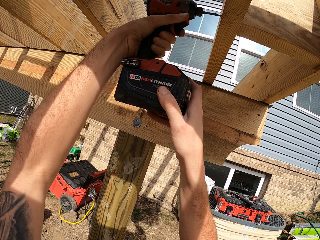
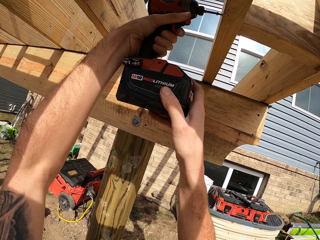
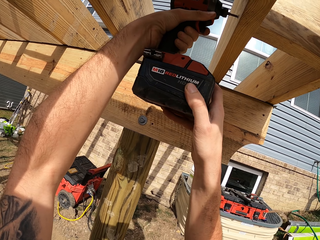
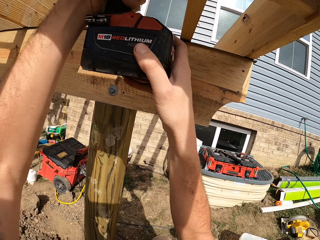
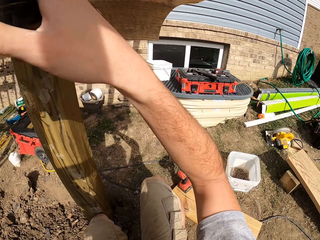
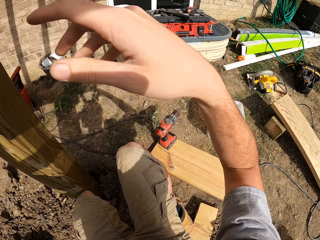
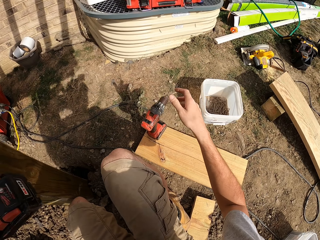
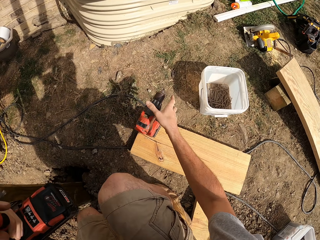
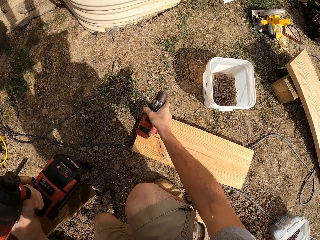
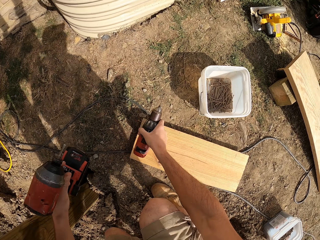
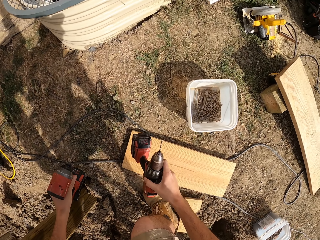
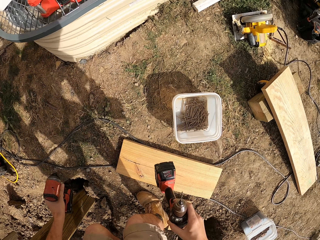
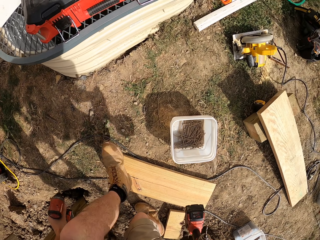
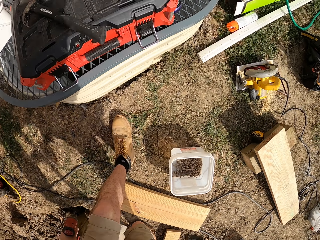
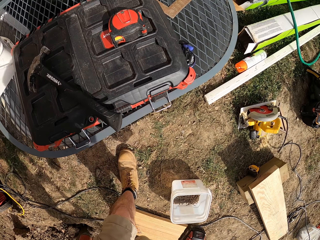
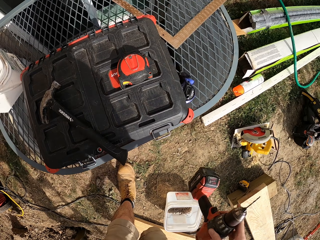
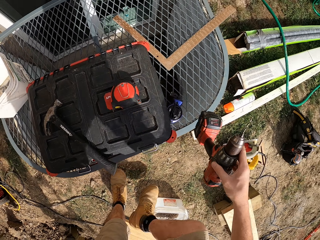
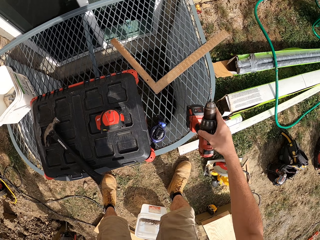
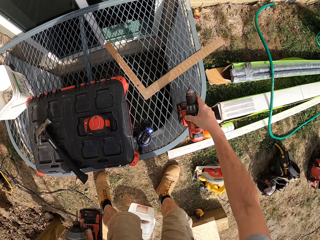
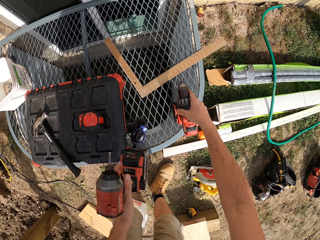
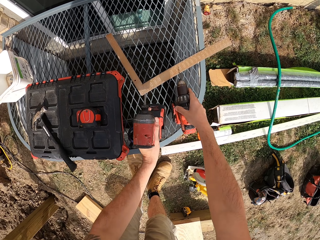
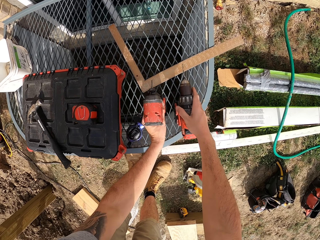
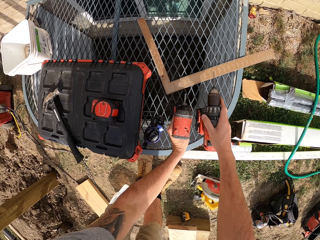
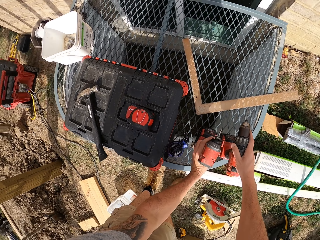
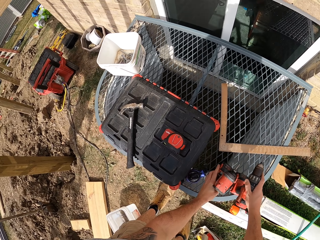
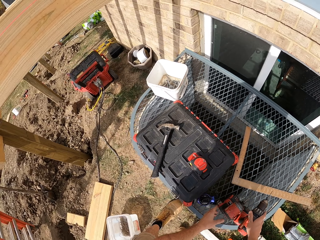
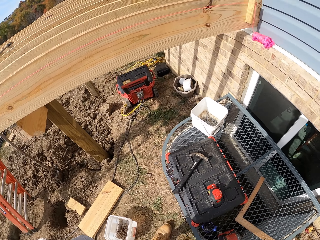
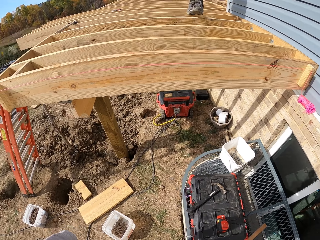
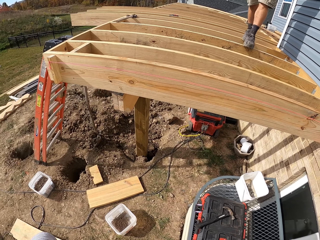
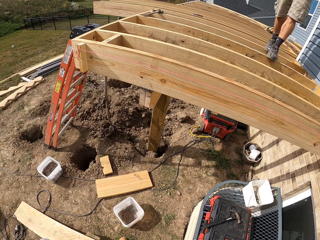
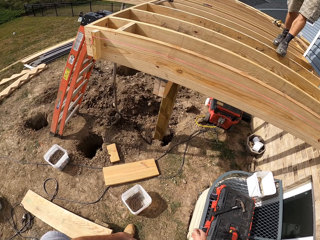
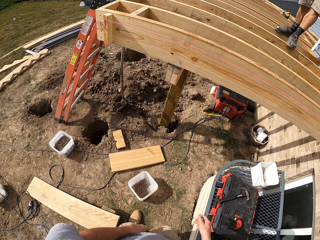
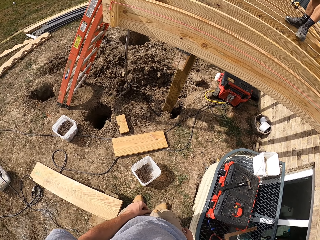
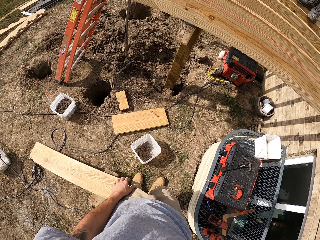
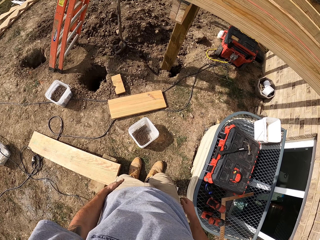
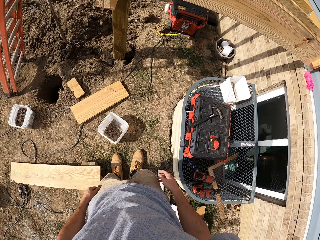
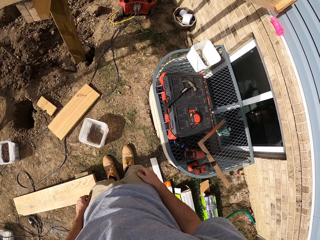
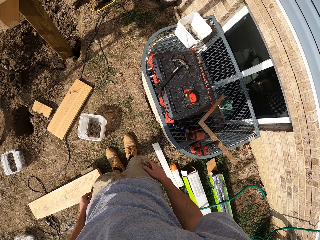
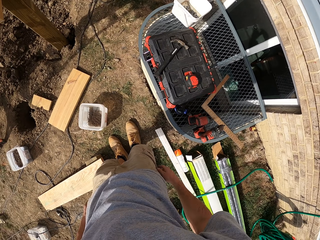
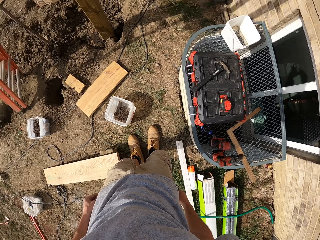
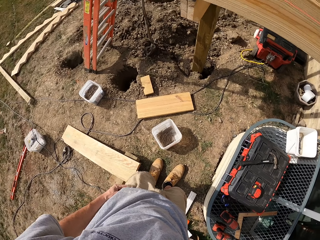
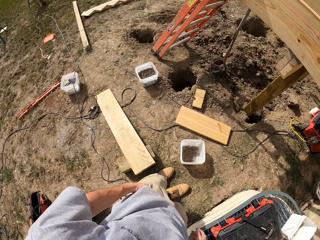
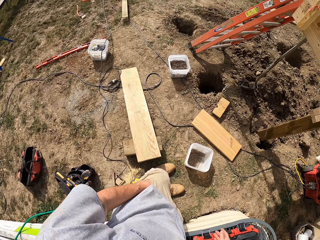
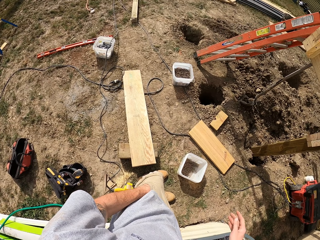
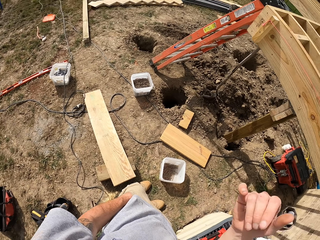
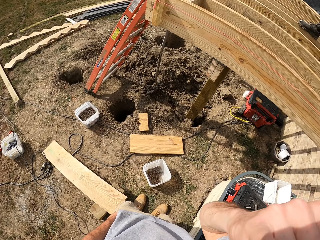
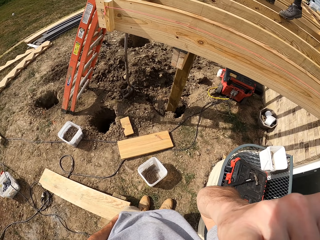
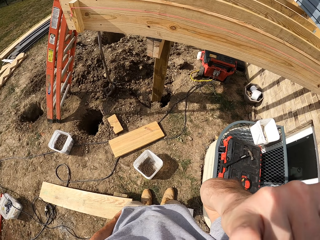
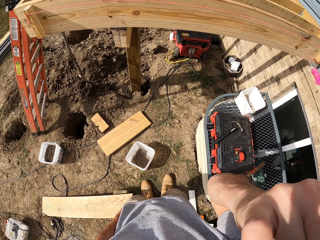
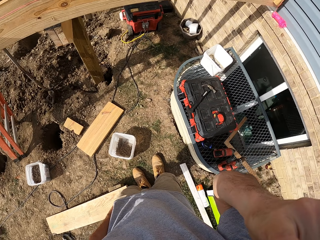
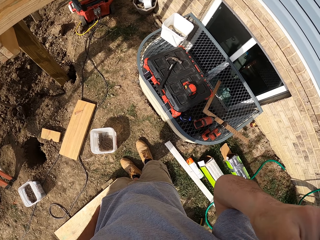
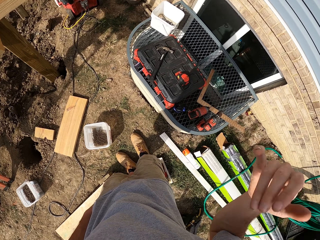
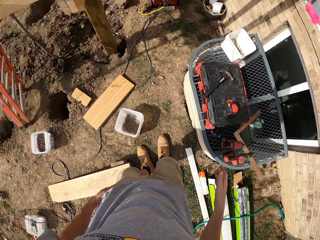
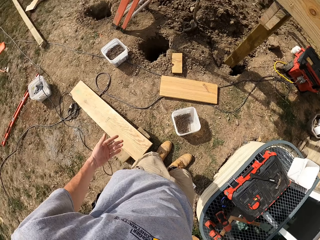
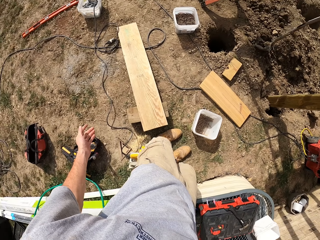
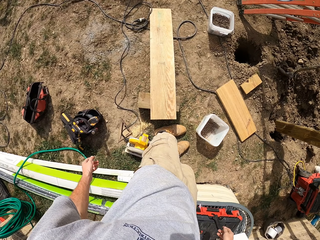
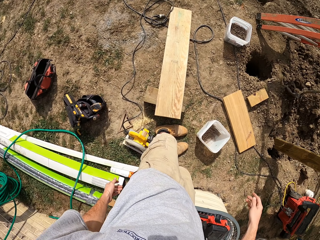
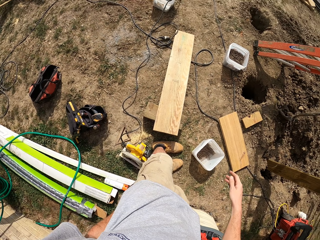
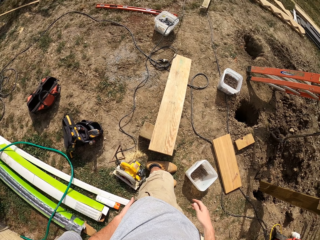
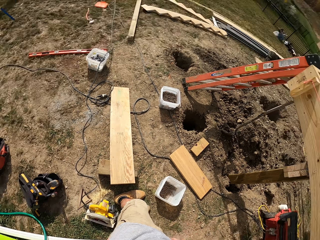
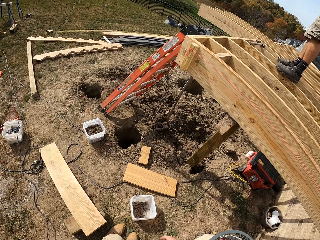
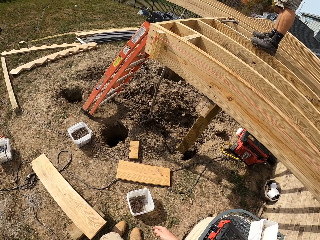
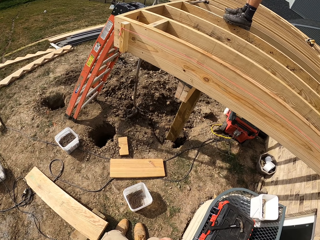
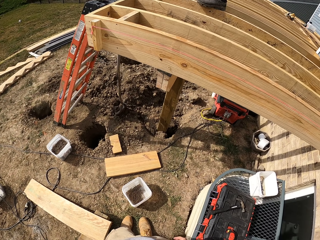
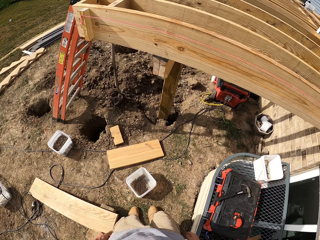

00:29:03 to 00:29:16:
The camera wearer picks up a drill. They put the drill on the mesh table. They look around. They put the drill. They touch their face. They look around.

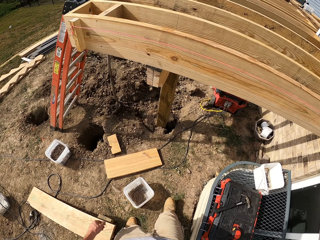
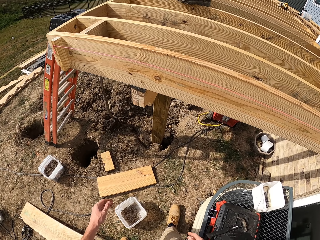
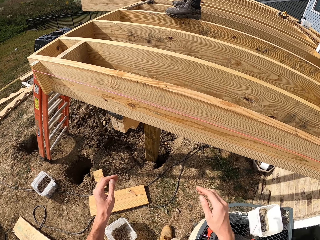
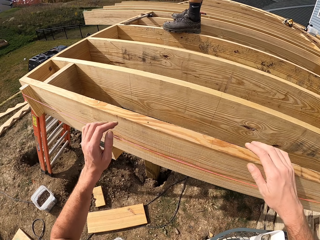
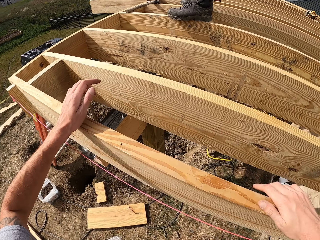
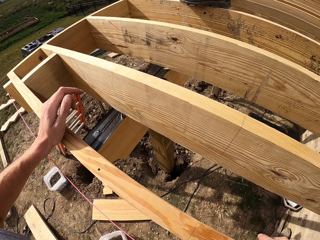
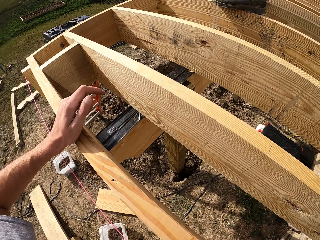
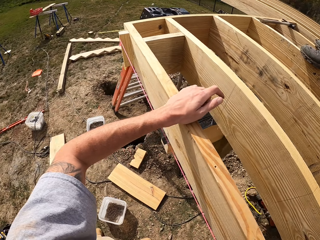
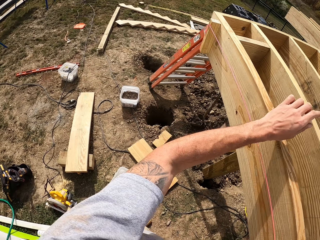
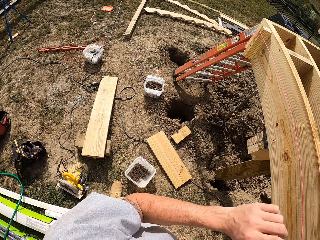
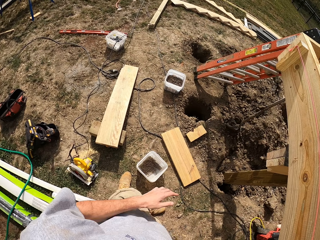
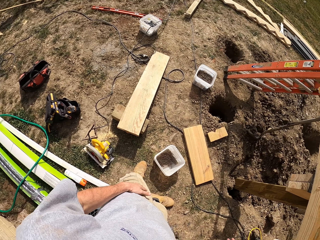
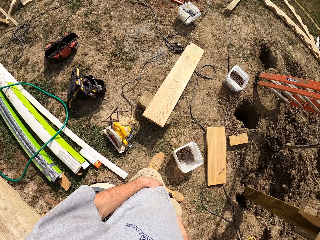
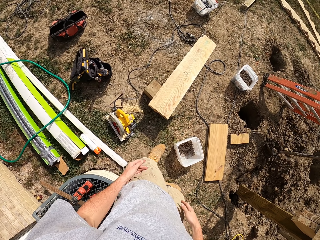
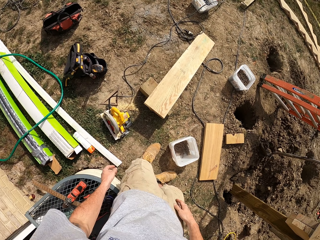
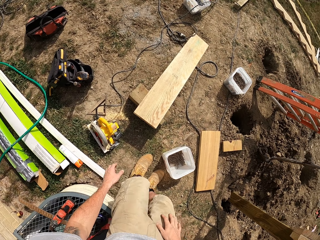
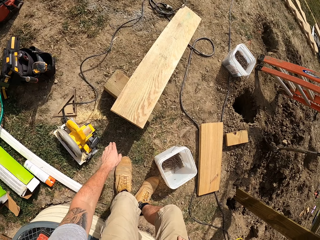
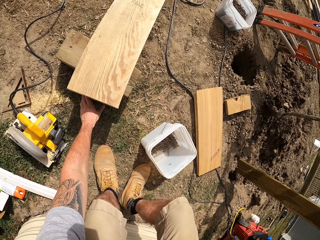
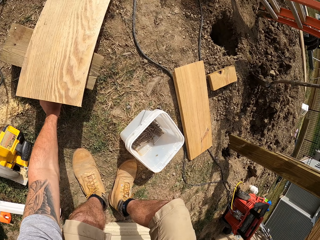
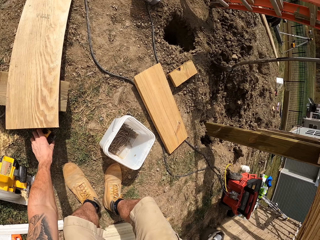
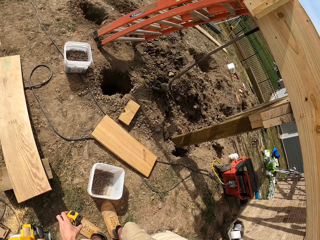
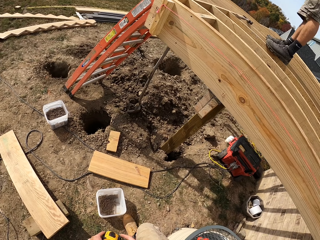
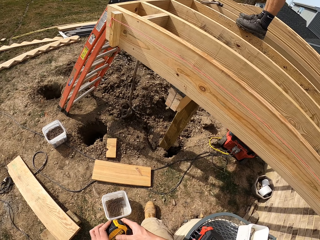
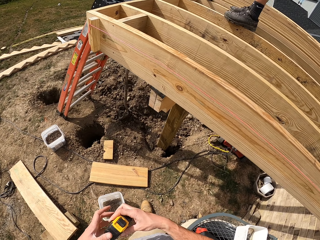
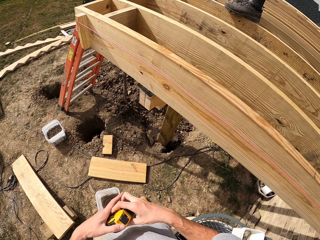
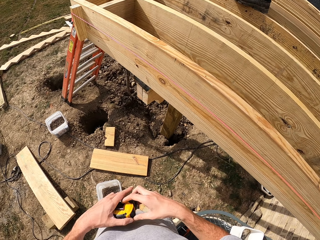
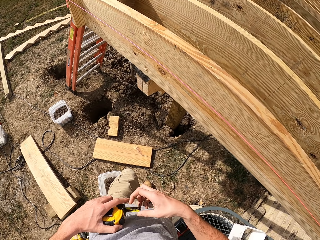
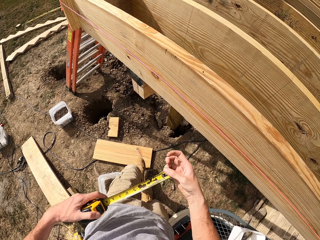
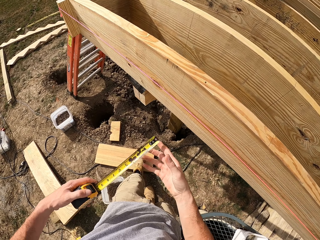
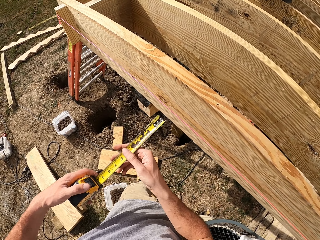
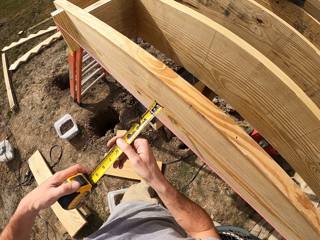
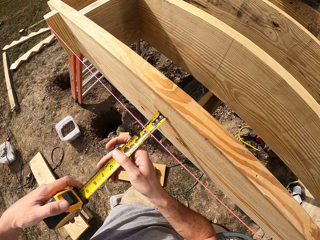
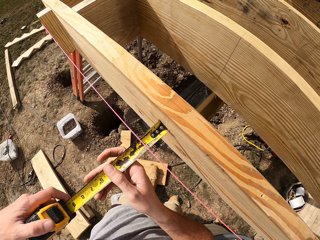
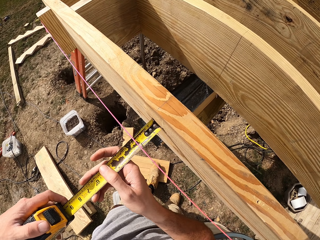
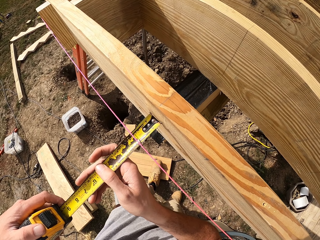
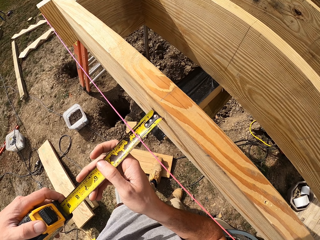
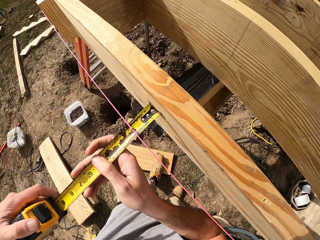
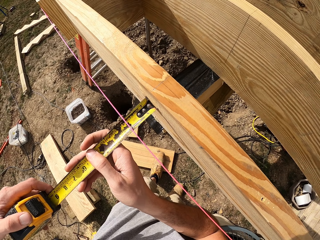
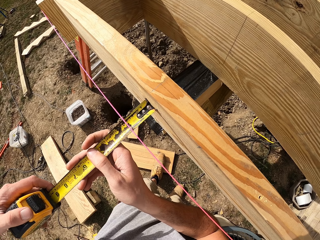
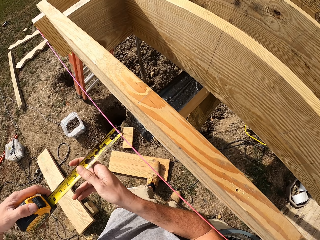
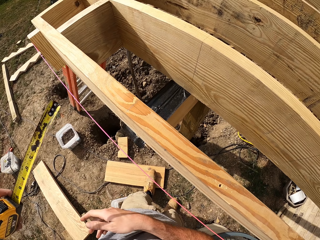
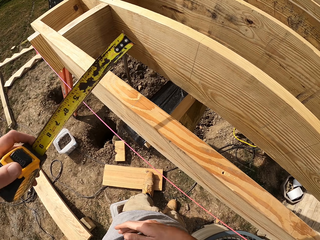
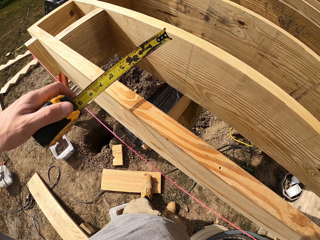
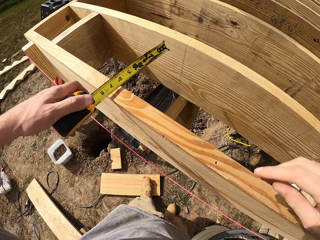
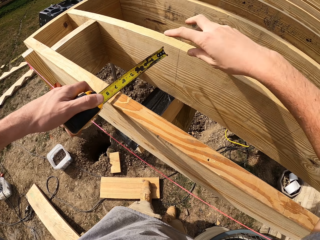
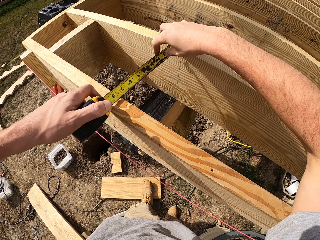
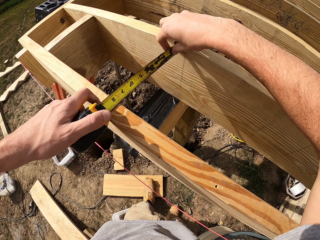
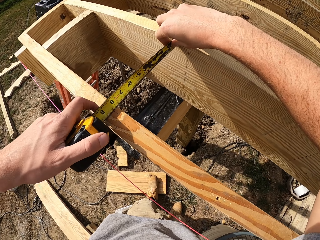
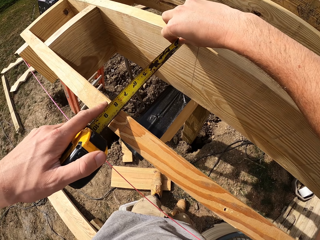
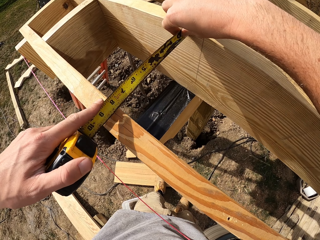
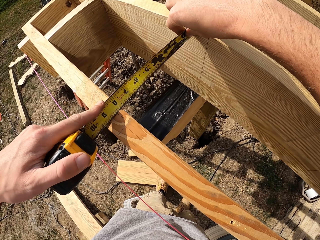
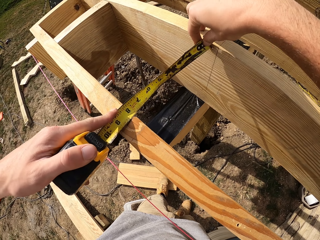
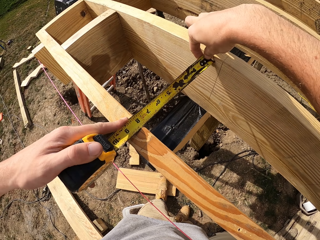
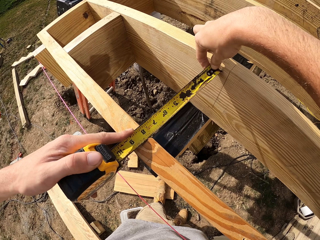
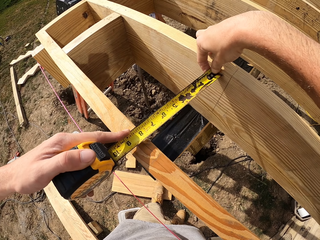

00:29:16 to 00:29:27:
The camera wearer holds the wood. They pick up a measuring tape. They open the measuring tape. They look at the measuring tape. They measure the wood.
